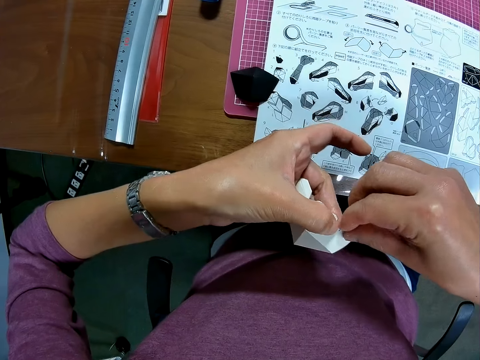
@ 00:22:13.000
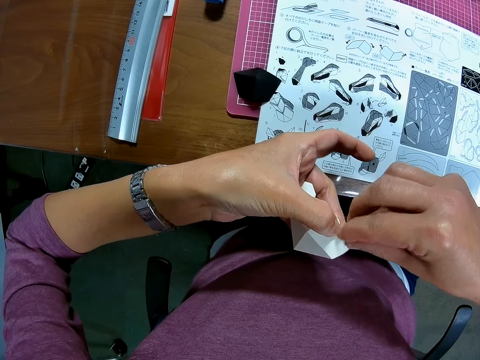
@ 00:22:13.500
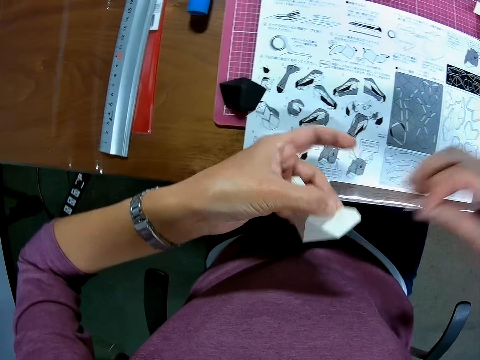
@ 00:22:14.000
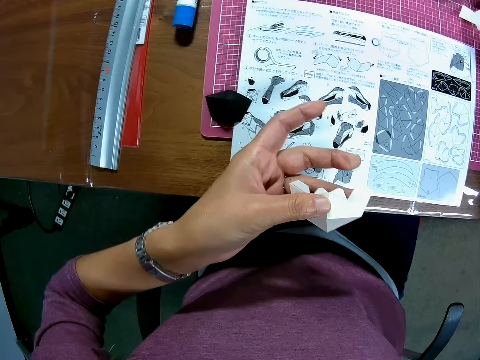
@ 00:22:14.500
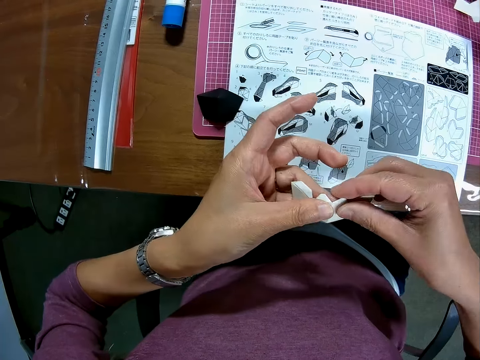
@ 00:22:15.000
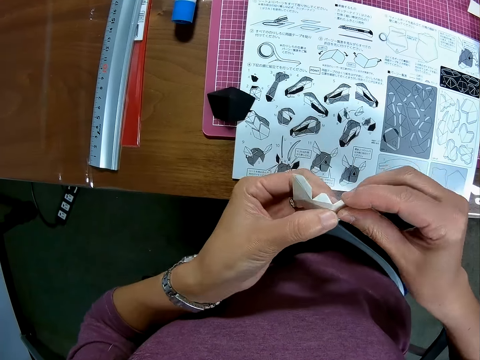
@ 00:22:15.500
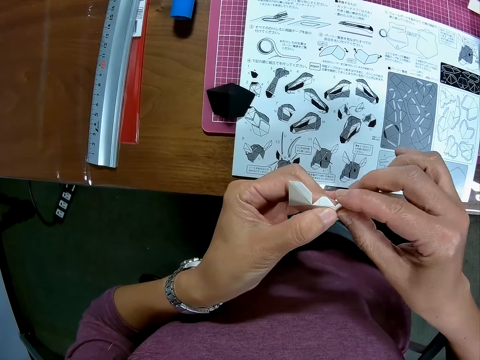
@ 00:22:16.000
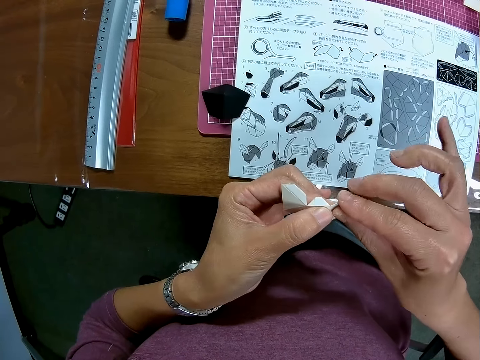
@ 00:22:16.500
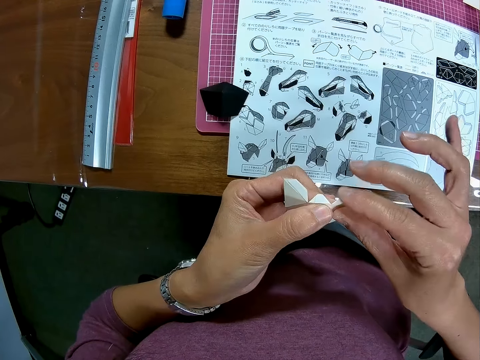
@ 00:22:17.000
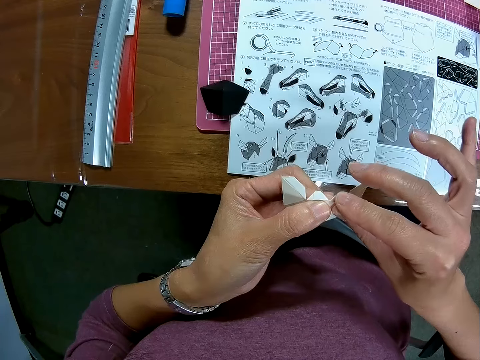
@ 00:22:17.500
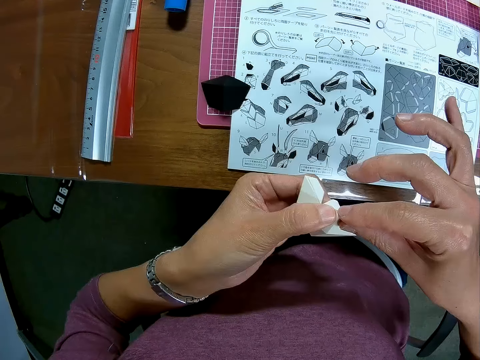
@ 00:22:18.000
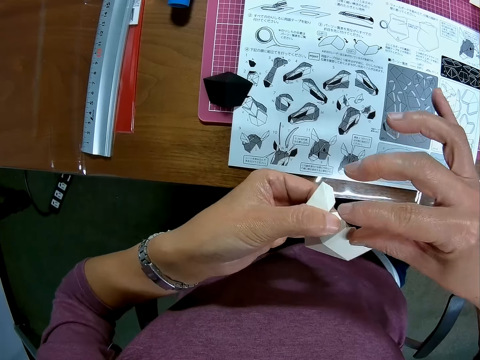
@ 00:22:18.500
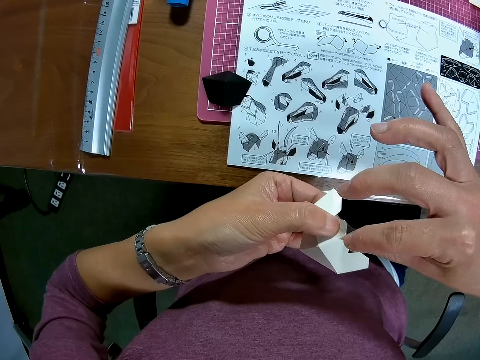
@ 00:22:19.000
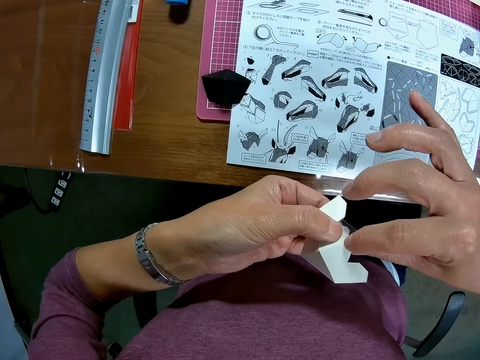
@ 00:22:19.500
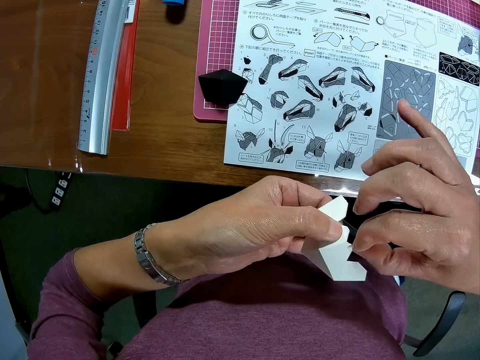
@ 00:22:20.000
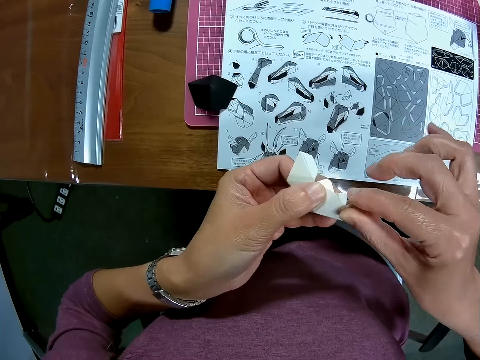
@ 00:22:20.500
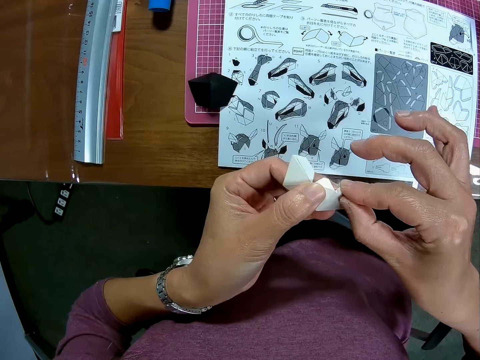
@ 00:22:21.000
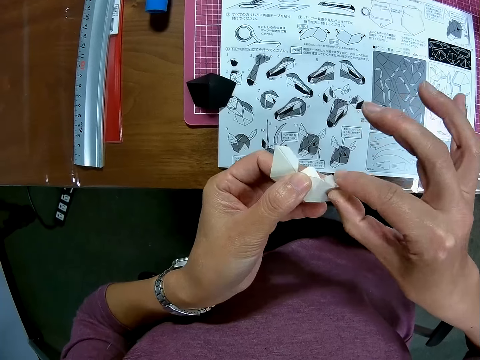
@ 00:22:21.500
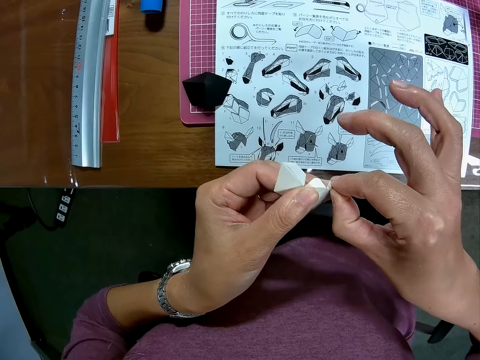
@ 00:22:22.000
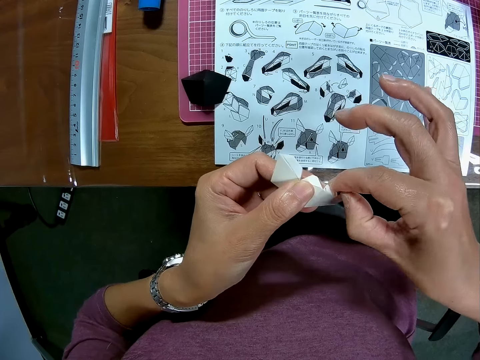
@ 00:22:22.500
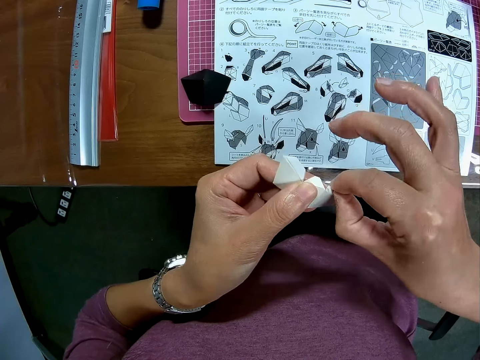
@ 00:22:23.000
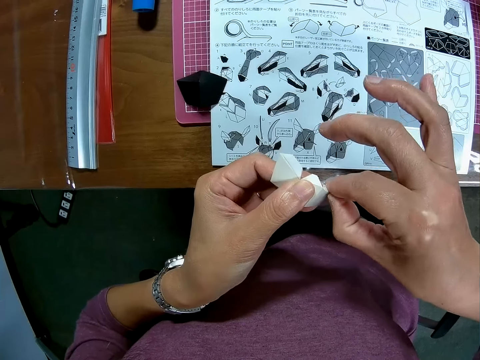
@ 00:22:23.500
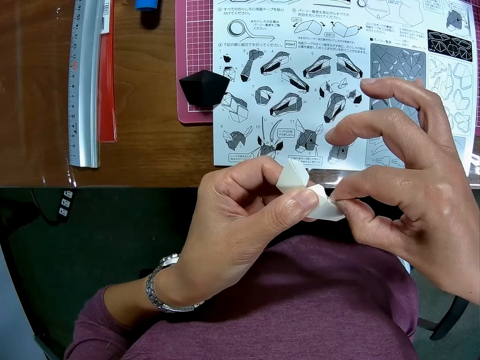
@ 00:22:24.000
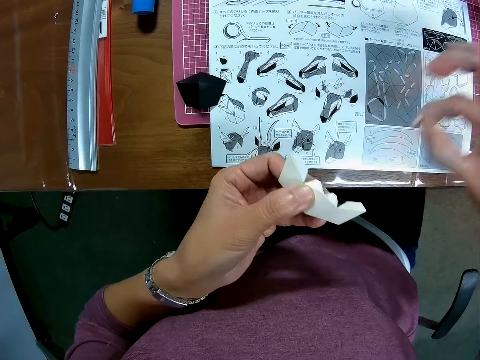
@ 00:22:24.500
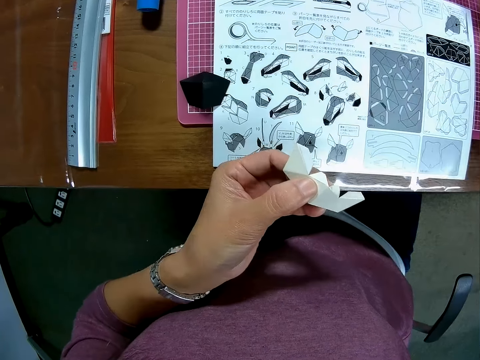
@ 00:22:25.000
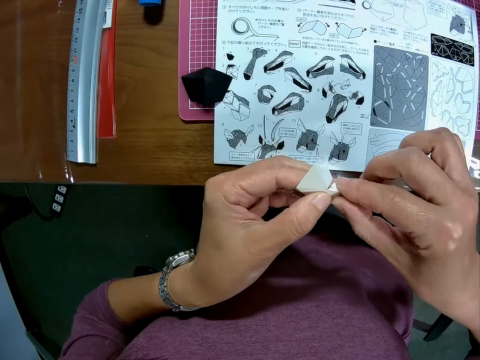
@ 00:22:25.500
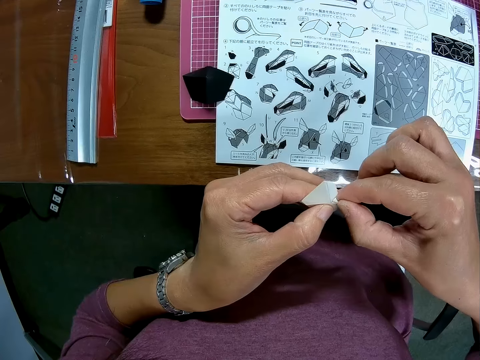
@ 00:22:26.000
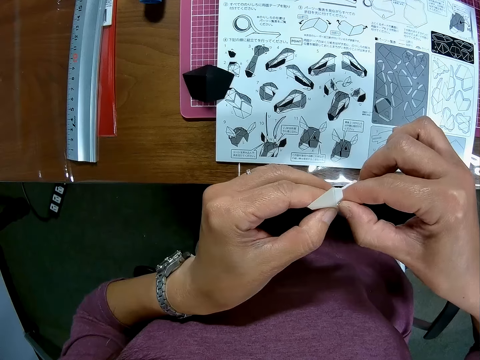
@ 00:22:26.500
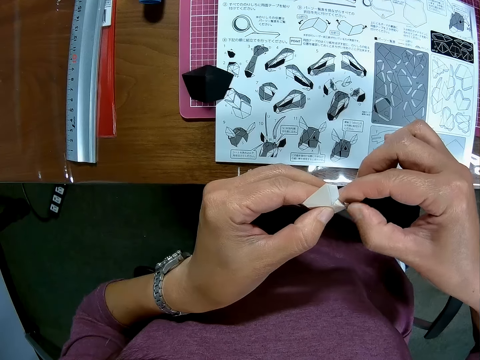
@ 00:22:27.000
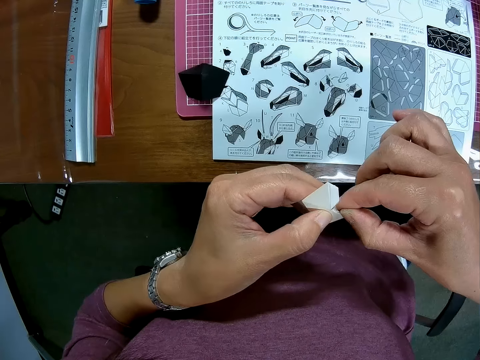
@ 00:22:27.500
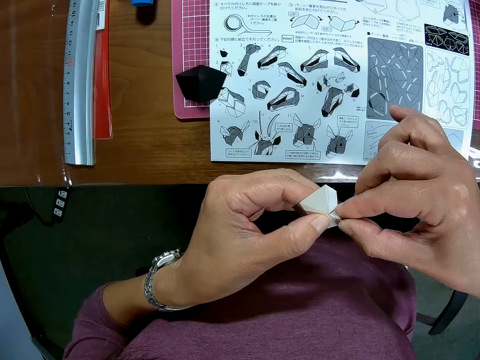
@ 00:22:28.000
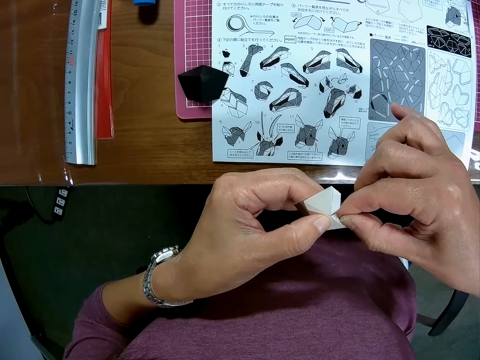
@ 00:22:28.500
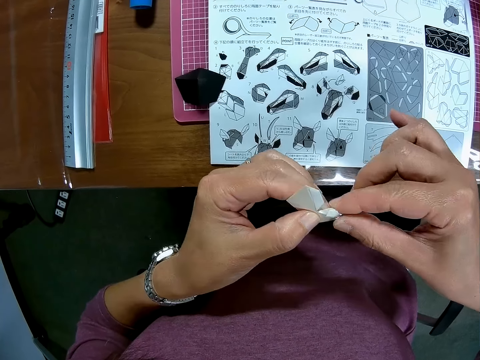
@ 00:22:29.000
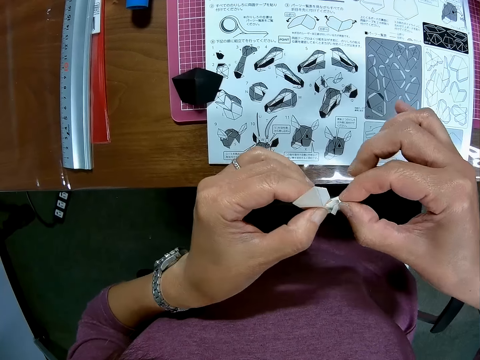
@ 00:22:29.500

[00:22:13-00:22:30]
The camera wearer drops the sticker on the mat craft board. They remove a sticker from the white model piece. They drop the sticker on the mat craft board. They remove the sticker from the white model piece.

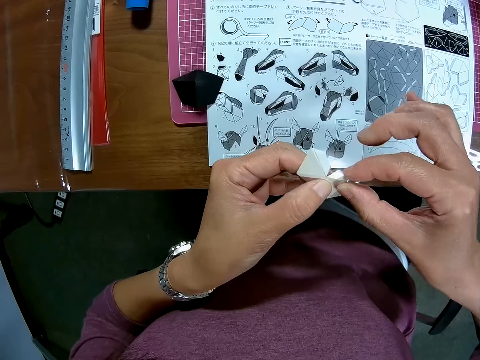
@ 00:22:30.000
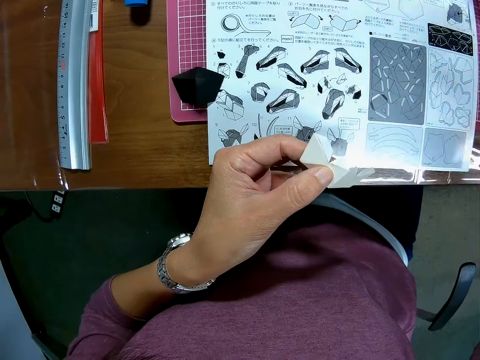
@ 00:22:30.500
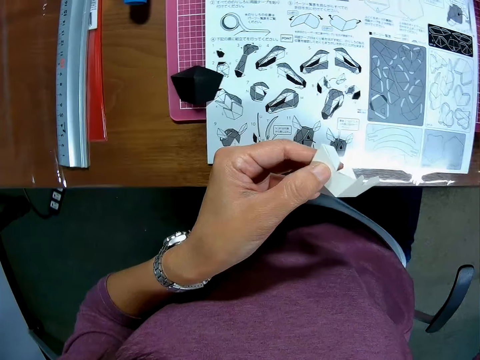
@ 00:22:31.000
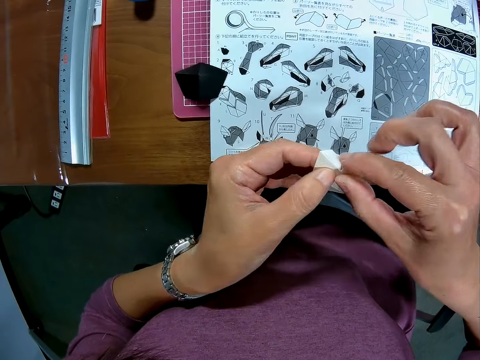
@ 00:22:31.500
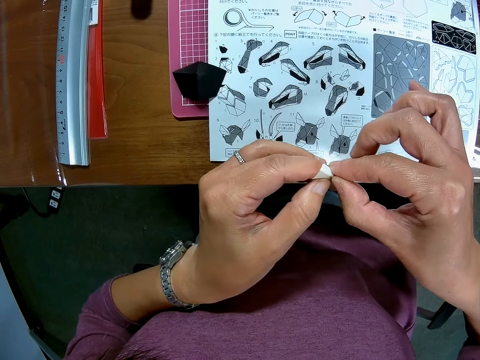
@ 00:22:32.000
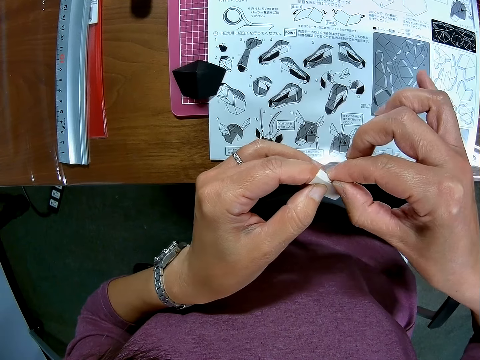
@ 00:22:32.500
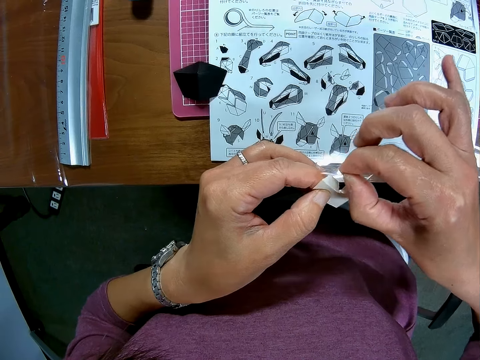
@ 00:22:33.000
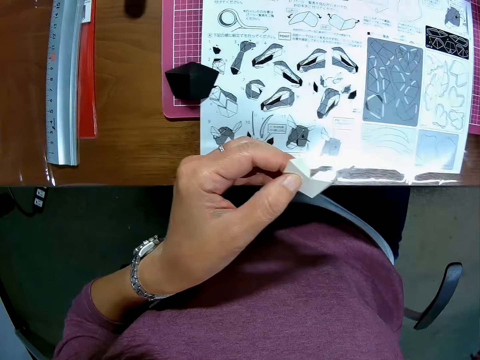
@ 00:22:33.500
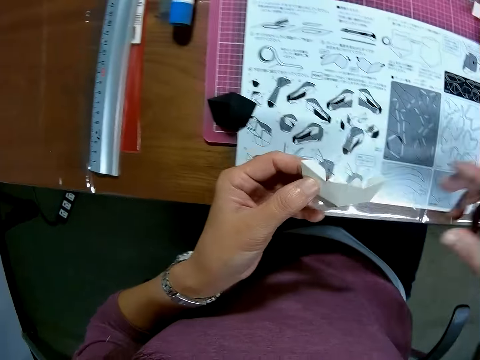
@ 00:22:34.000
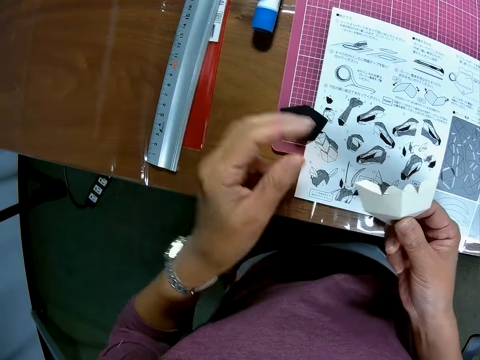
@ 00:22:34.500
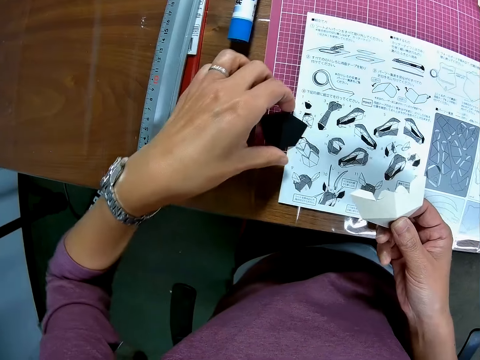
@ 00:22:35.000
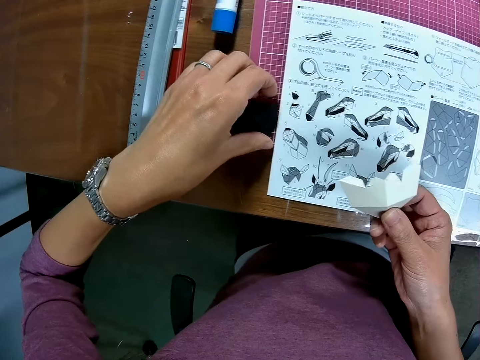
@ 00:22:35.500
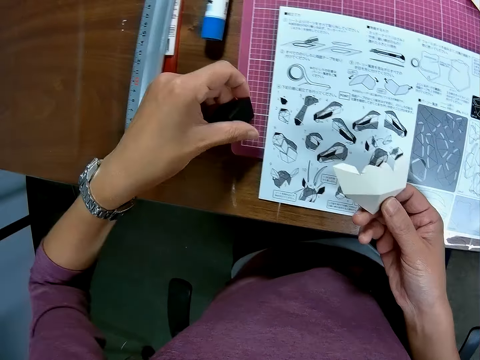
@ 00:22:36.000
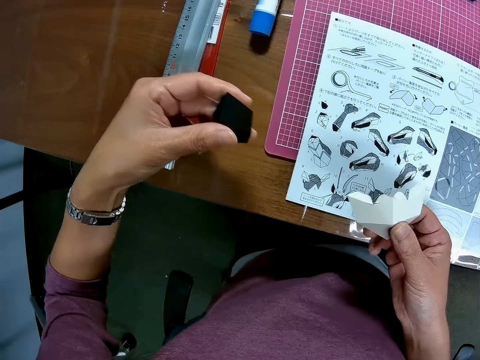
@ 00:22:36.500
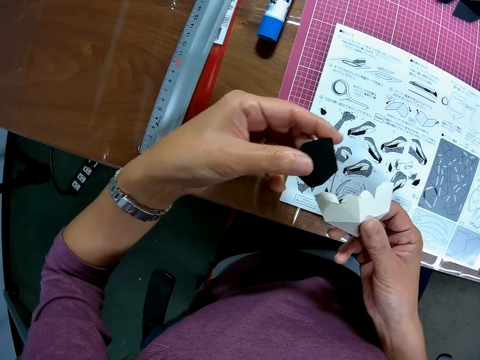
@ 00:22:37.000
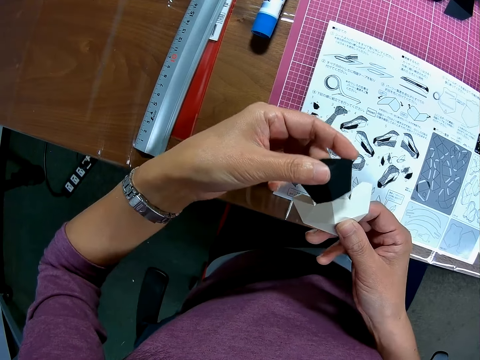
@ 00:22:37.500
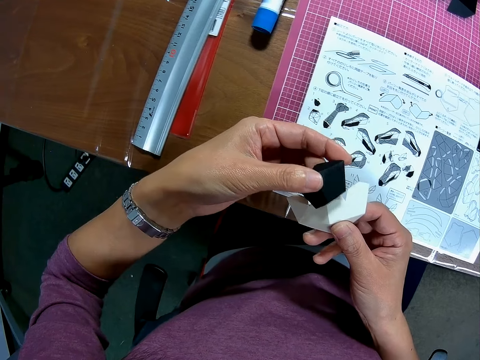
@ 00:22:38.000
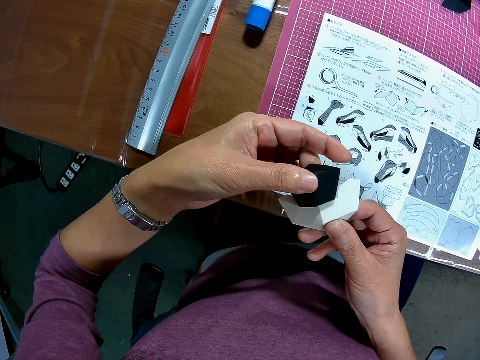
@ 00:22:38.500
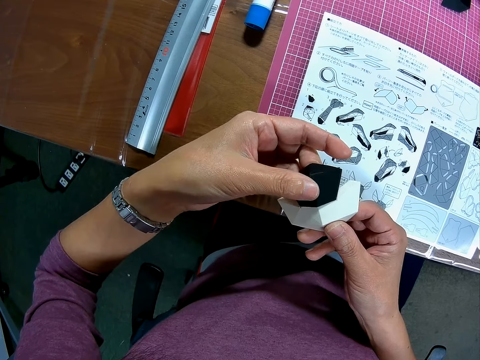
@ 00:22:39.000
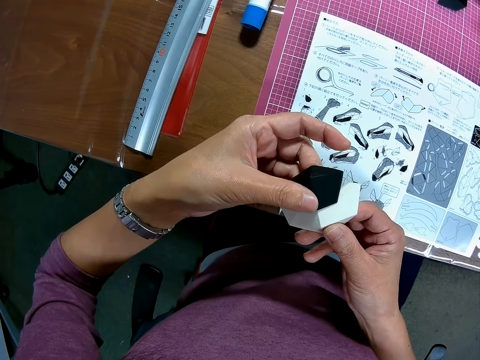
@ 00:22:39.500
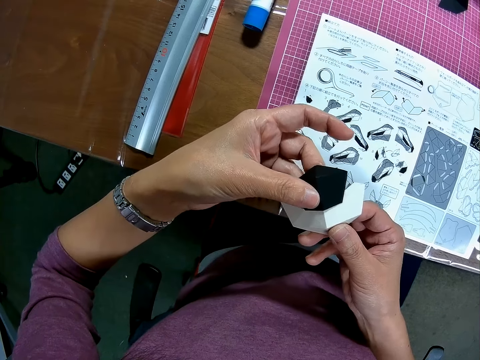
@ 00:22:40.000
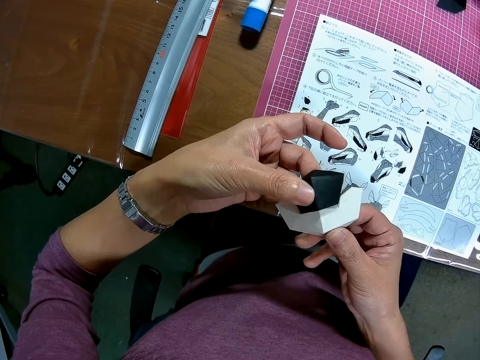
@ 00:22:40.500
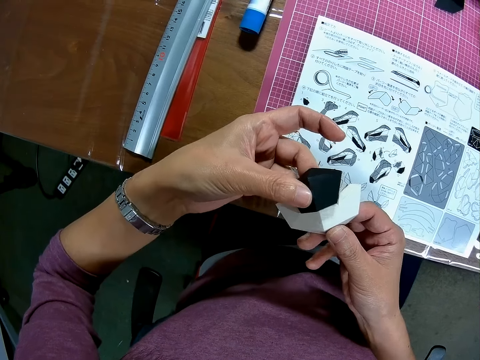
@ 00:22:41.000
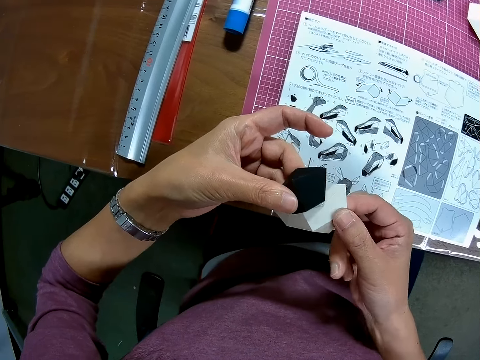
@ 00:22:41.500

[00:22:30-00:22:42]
The camera wearer drops the sticker on the mat craft board. He removes a sticker from the white model piece. He drops the sticker on the mat craft board. He holds the white model piece with the right hand. He picks up the black model piece or paper on the table with his left hand. He joins the paper on both hands together. He sets the black model piece on top of the white model piece.
